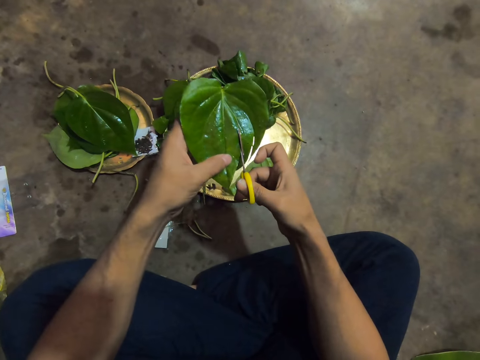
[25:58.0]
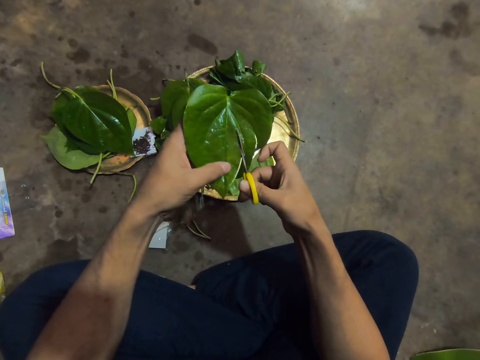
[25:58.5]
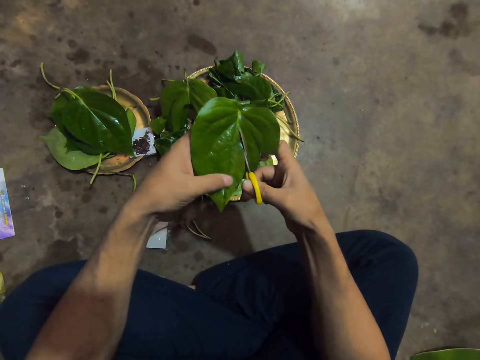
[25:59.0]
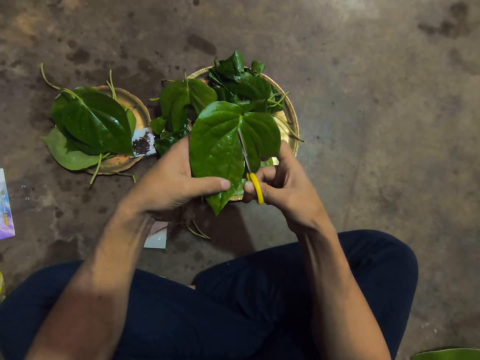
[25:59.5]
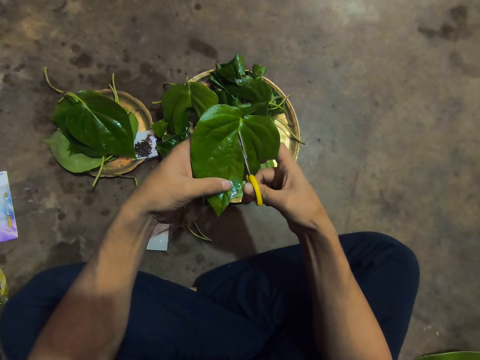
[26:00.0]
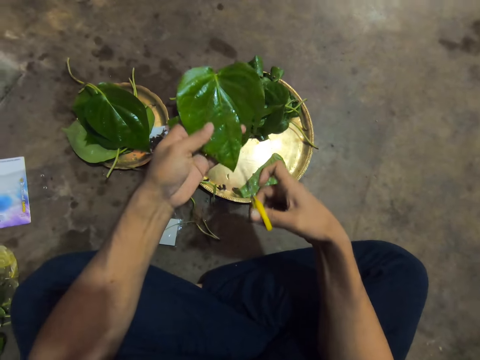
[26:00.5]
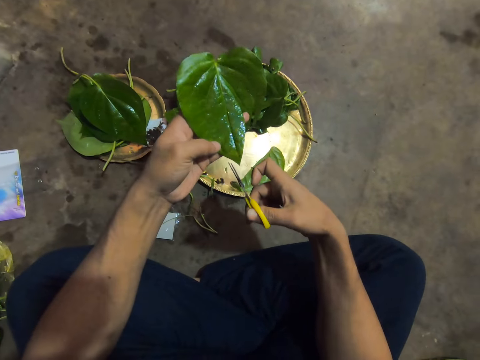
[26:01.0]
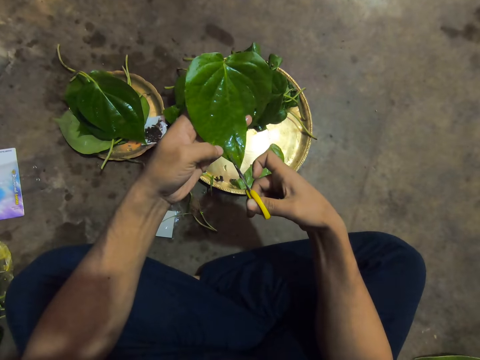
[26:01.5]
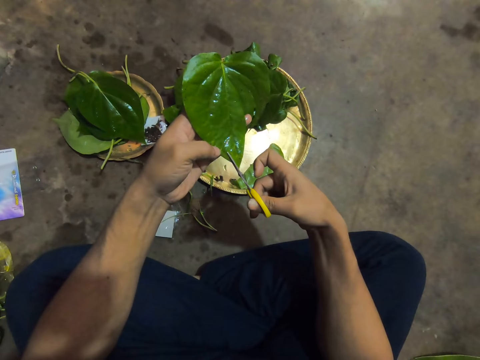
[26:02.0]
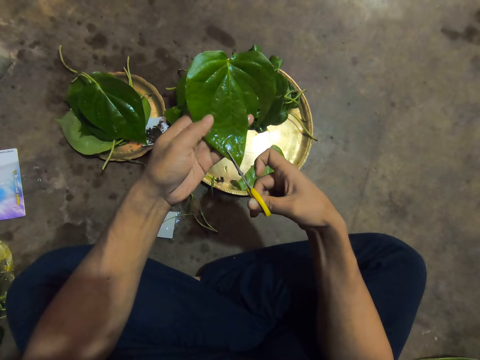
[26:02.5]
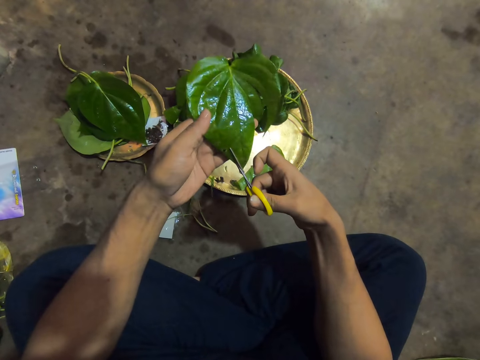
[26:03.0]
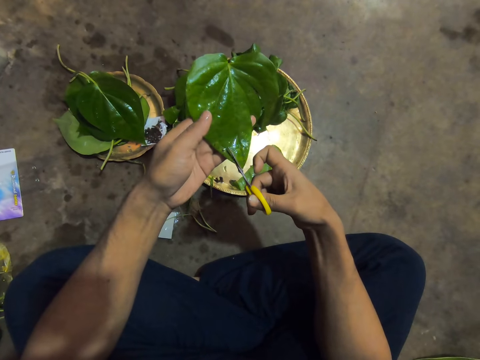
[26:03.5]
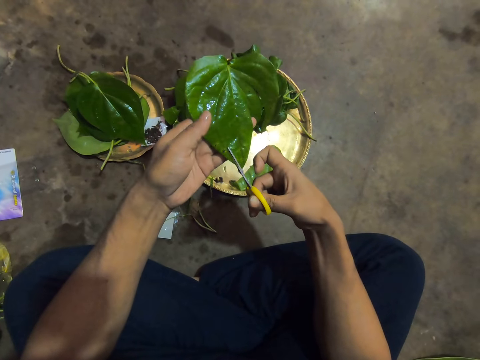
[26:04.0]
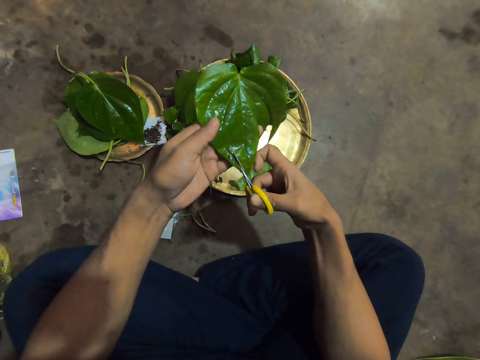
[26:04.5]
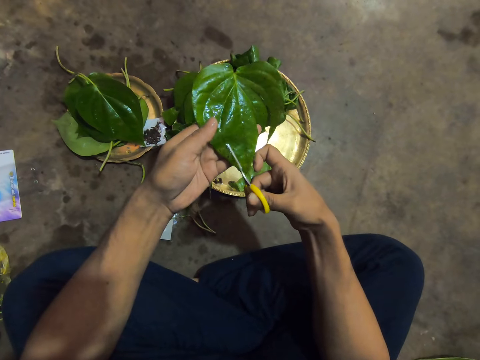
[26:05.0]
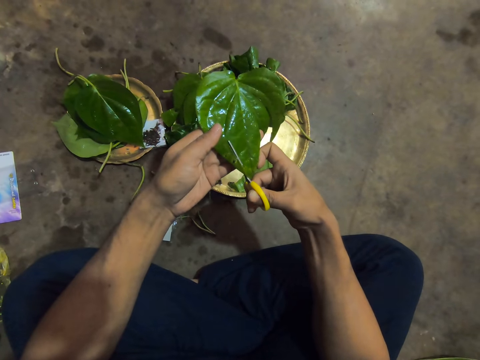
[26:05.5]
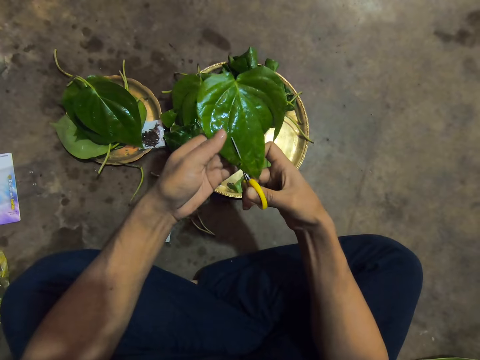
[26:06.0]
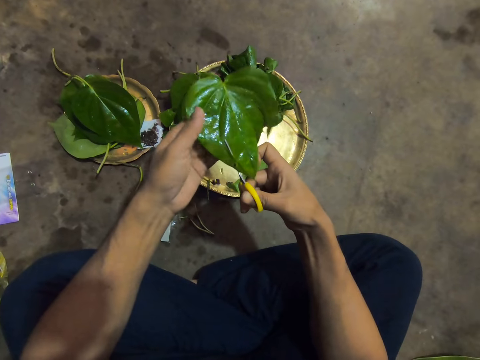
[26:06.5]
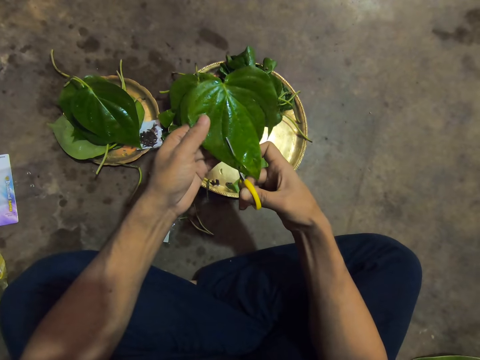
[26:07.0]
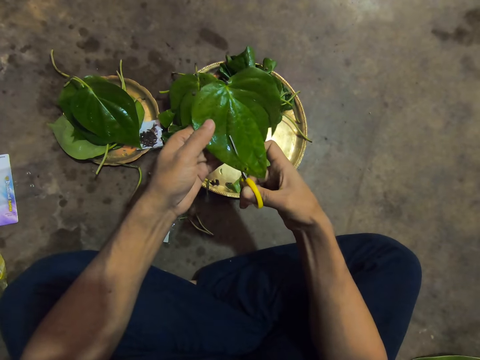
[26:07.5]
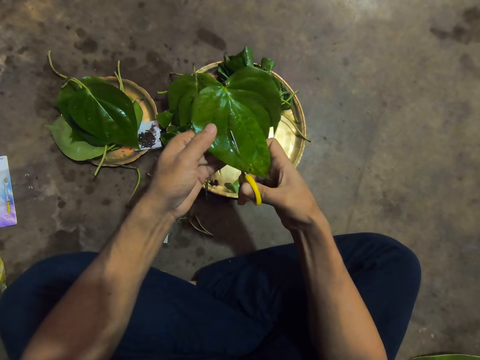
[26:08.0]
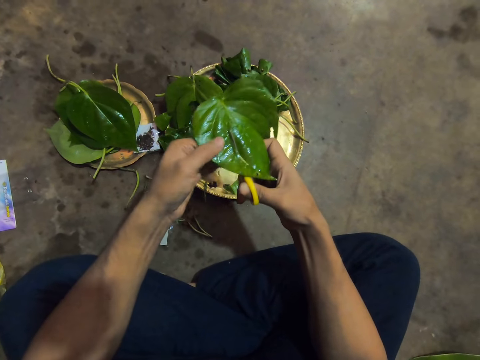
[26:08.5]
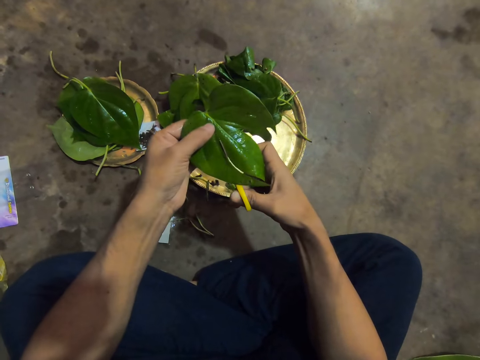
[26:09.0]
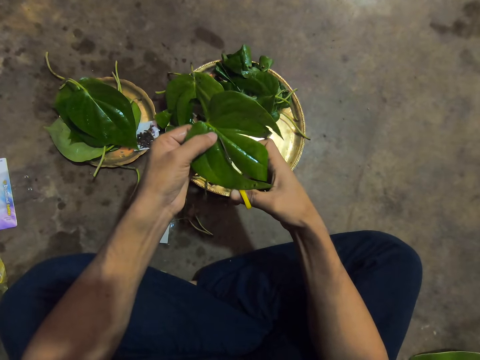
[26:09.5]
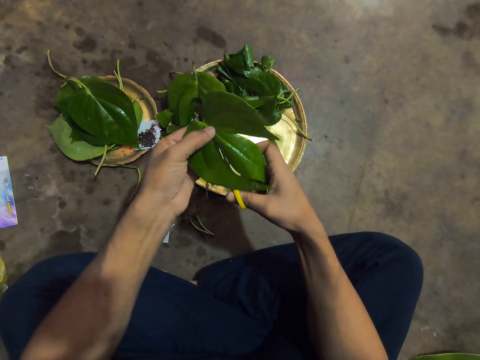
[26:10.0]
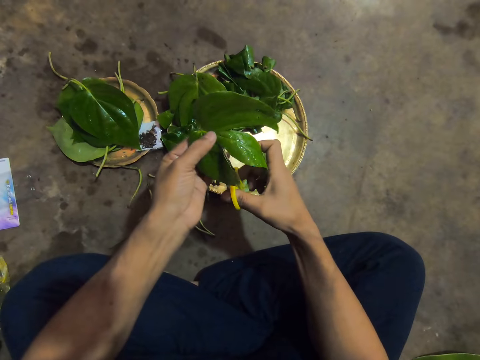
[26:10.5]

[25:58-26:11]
The camera wearer cuts the leaf in her left hand with the scissors in her right hand.

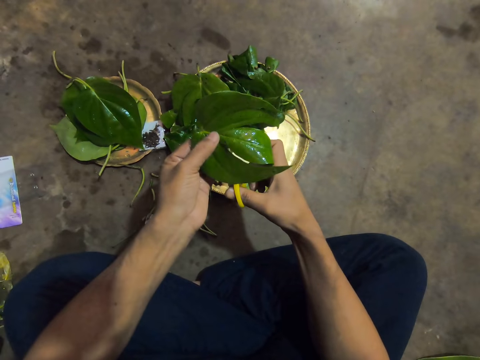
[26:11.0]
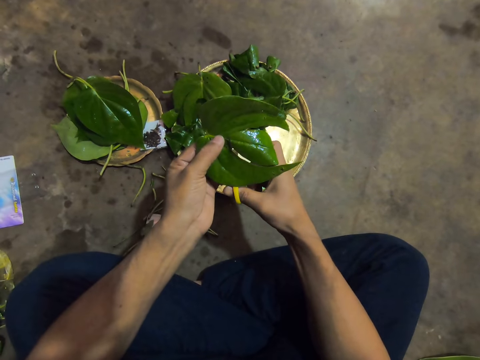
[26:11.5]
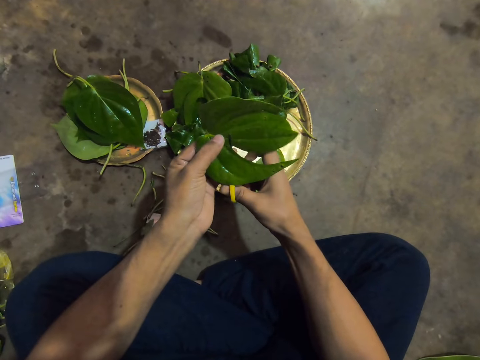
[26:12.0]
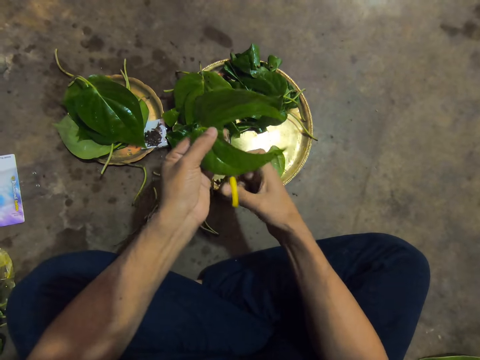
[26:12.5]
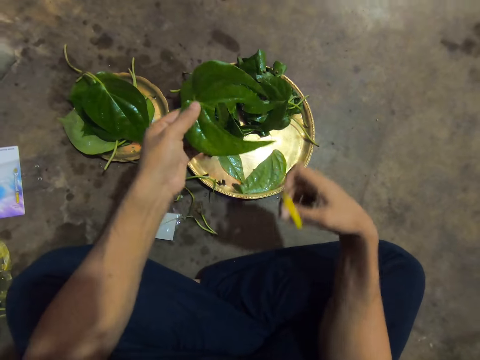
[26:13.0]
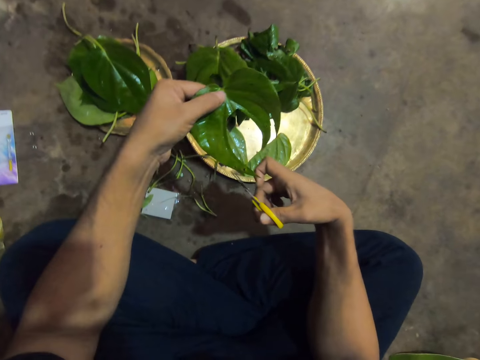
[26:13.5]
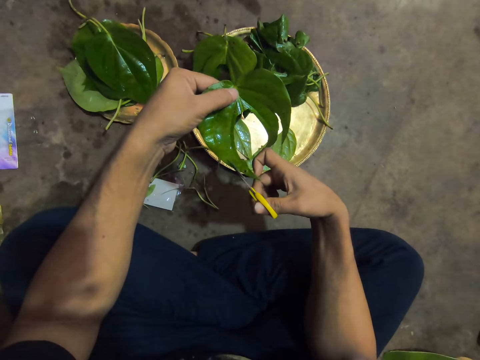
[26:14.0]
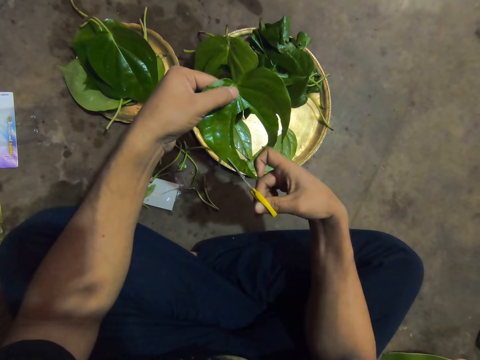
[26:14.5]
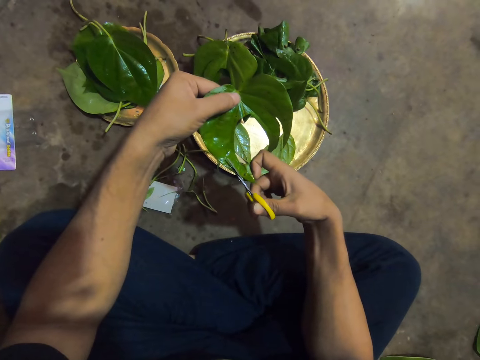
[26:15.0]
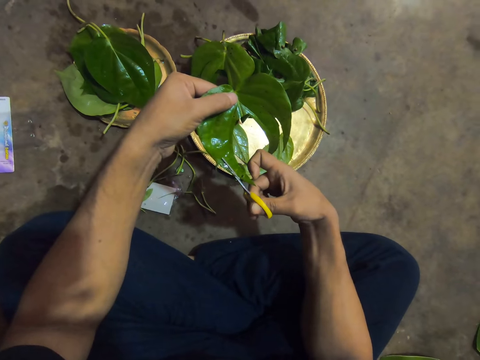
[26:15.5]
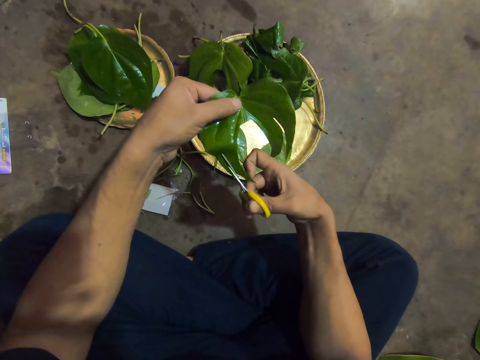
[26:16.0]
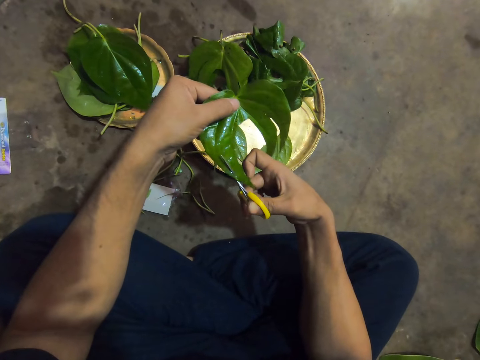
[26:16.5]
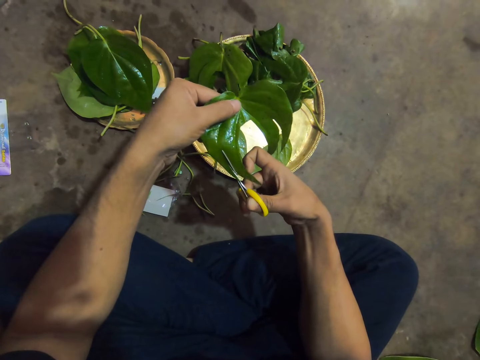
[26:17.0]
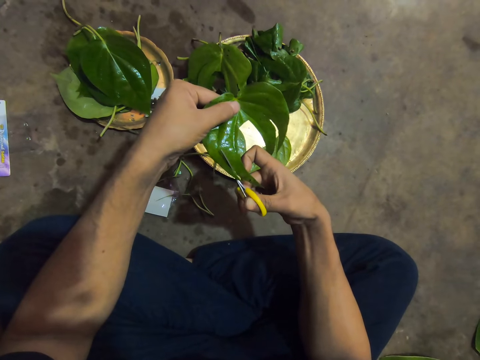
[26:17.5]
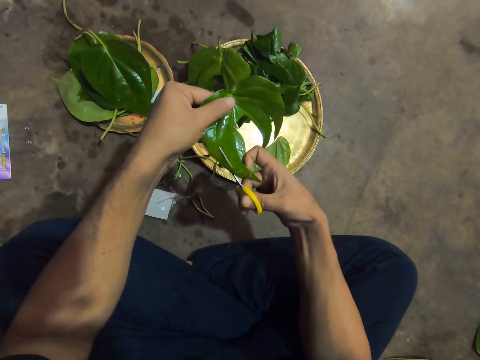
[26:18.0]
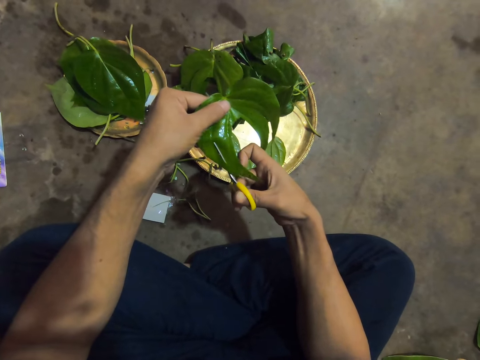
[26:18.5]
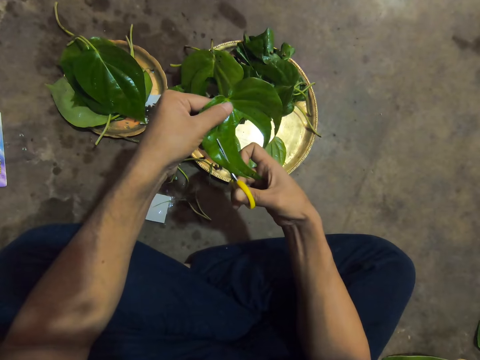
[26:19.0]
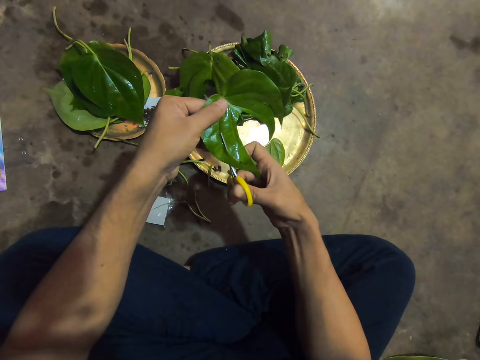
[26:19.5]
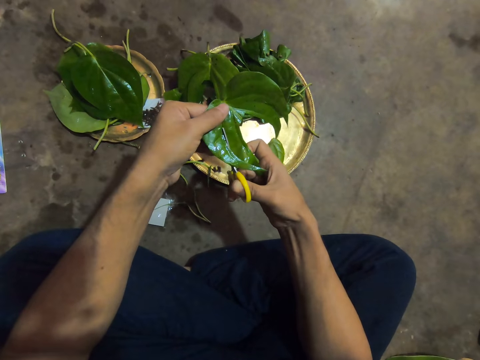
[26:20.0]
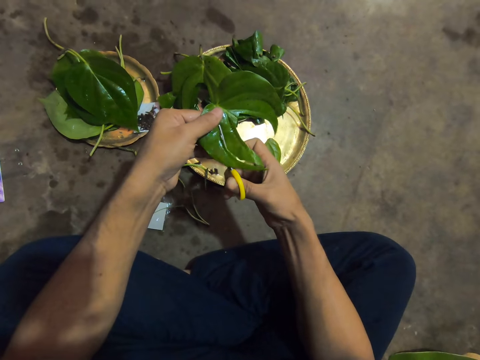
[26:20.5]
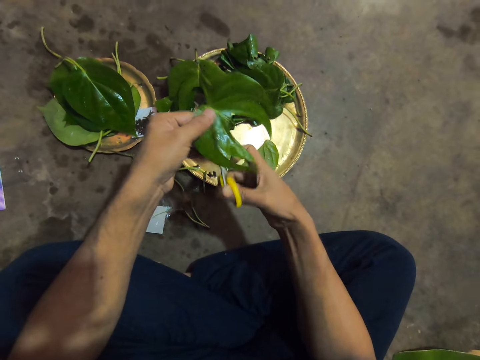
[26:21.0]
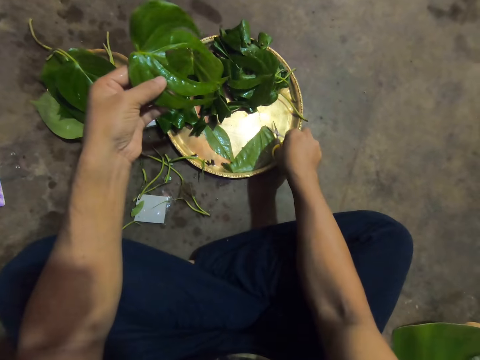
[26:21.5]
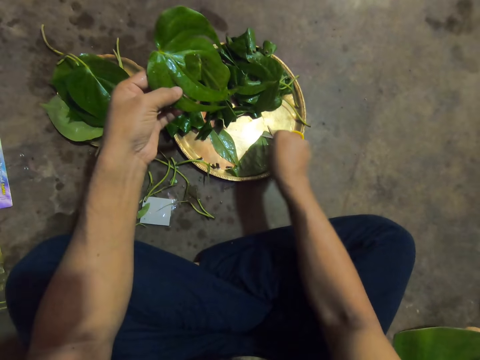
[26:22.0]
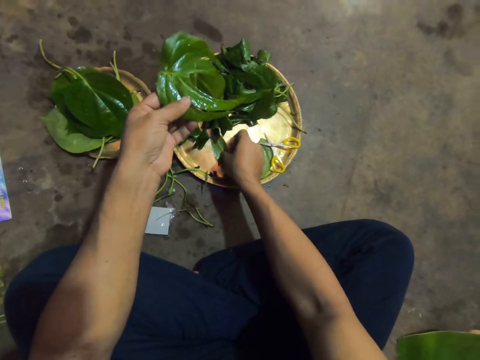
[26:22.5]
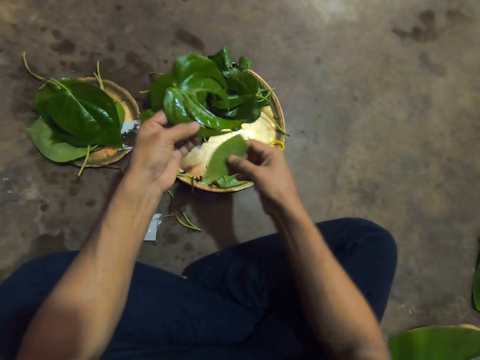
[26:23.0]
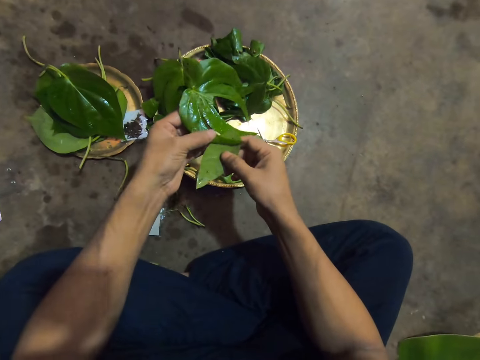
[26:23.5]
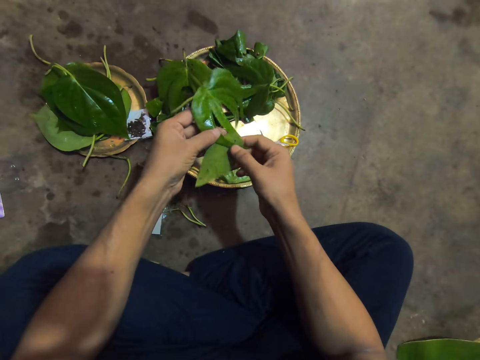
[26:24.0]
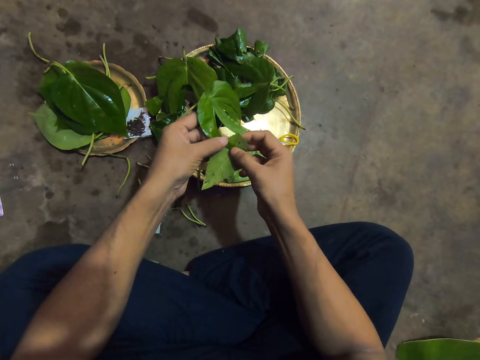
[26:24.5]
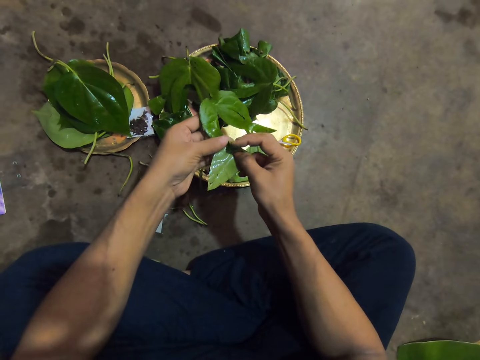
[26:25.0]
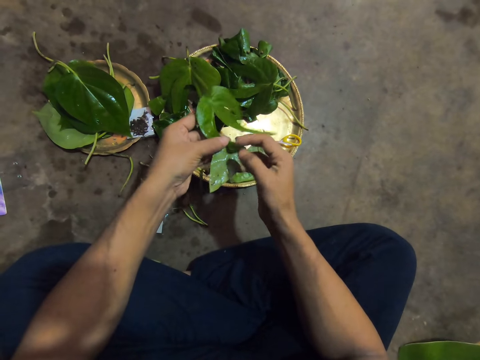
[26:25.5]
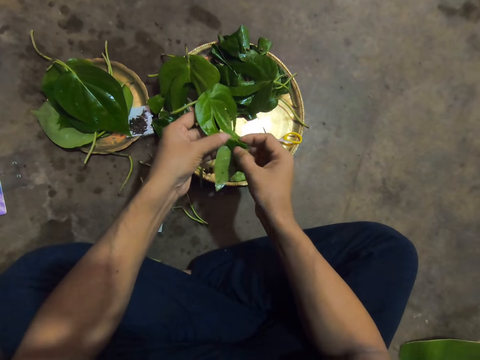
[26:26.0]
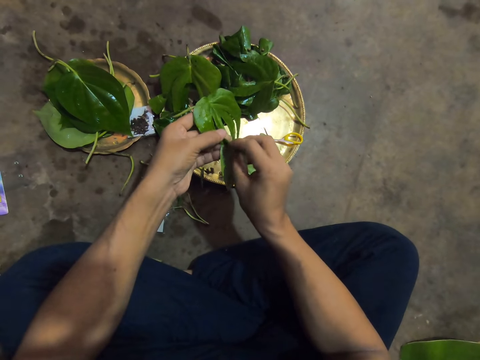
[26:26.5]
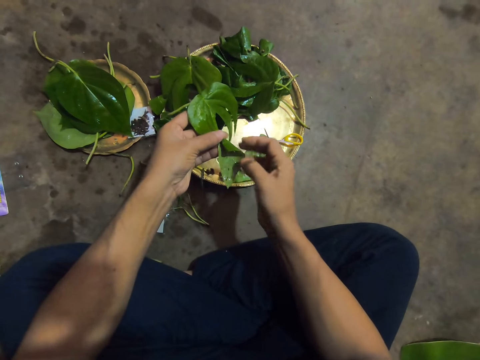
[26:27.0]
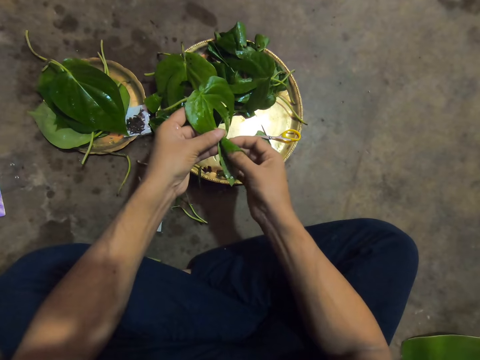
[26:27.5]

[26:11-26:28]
The camera wearer cuts the leaf in her left hand with the scissors in her right hand. She places the scissors on the plastic plate with her right hand. She picks a leaf on the plate with her right hand. She puts the leaf in both hands together. She folds the leaves with both hands.
